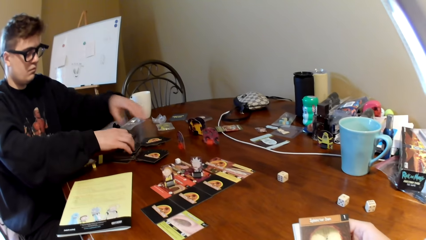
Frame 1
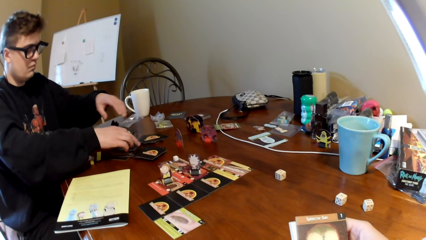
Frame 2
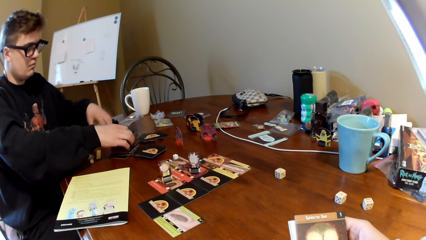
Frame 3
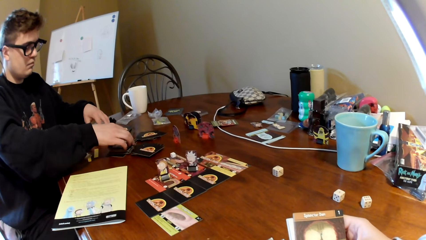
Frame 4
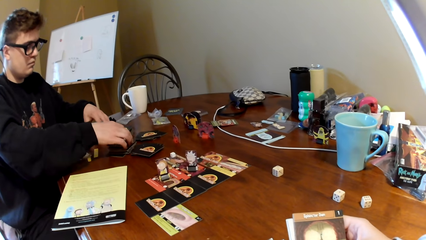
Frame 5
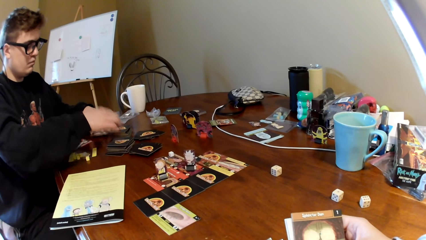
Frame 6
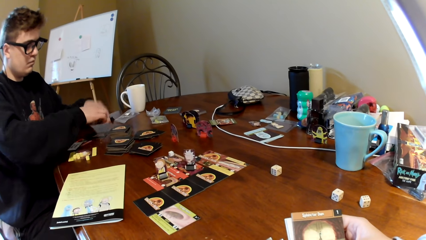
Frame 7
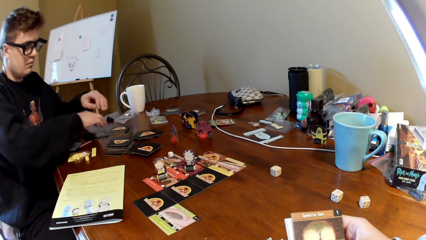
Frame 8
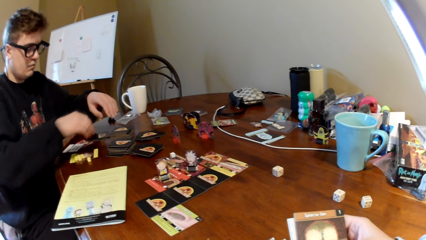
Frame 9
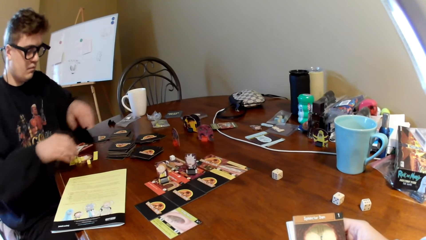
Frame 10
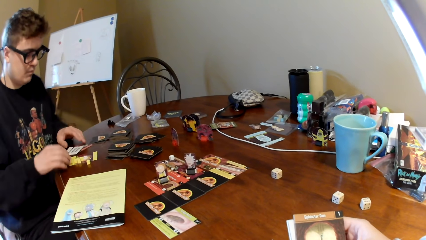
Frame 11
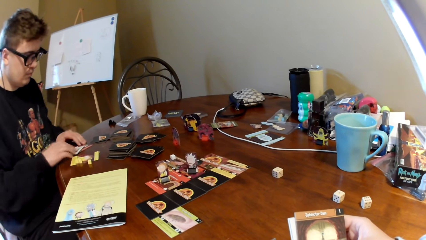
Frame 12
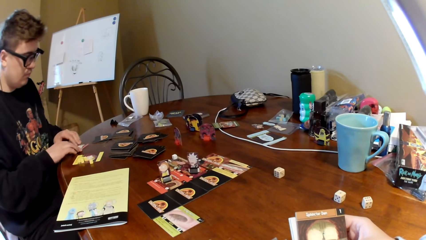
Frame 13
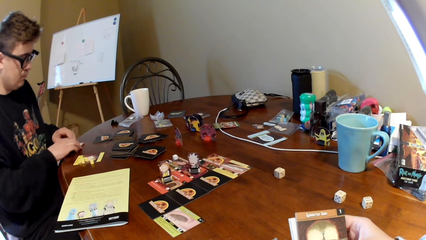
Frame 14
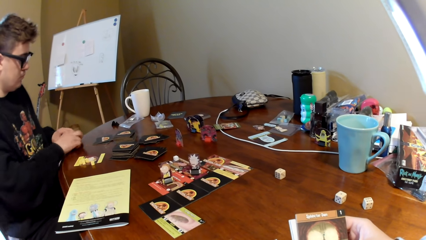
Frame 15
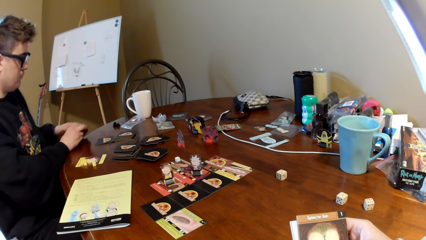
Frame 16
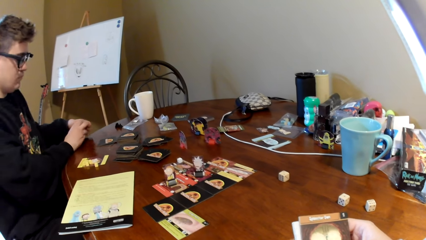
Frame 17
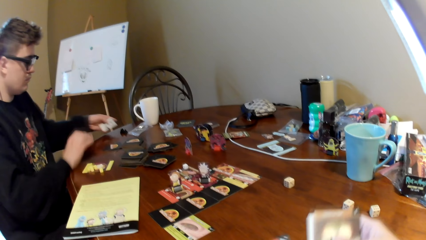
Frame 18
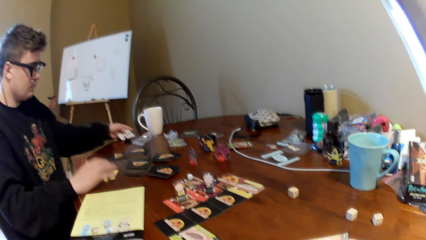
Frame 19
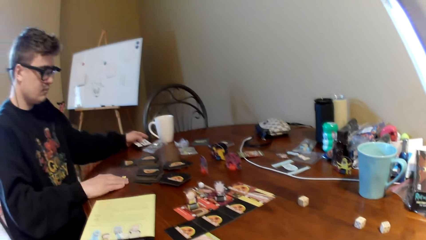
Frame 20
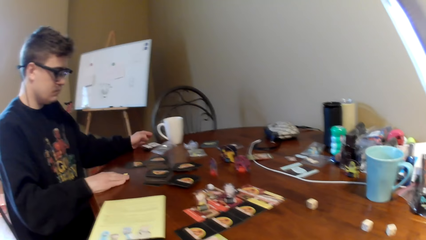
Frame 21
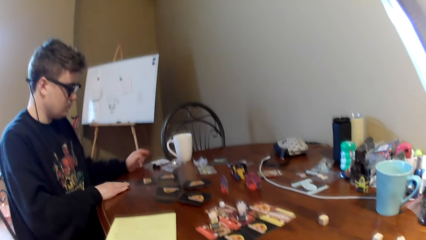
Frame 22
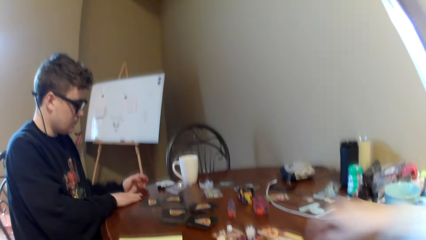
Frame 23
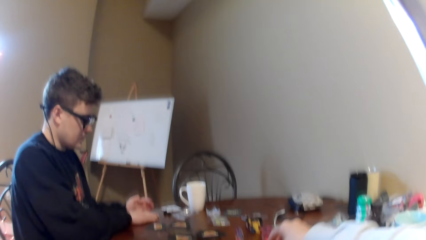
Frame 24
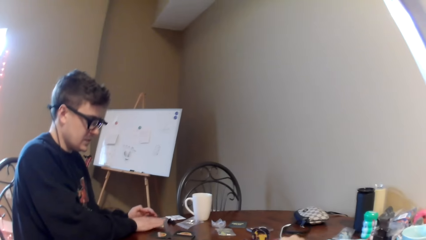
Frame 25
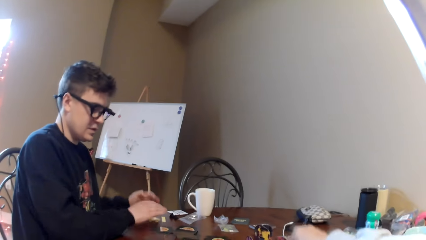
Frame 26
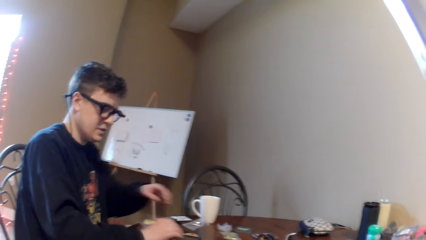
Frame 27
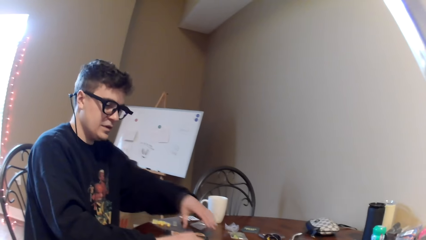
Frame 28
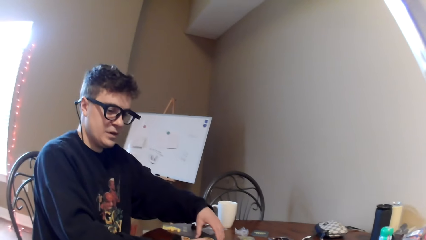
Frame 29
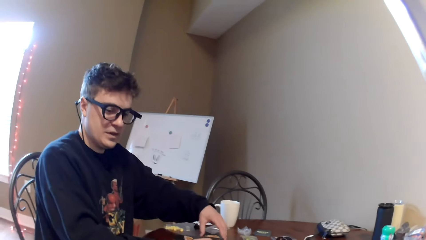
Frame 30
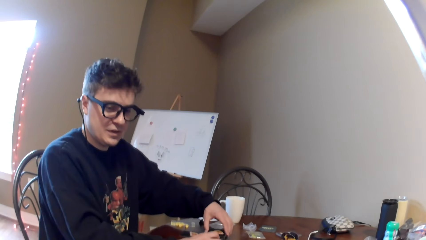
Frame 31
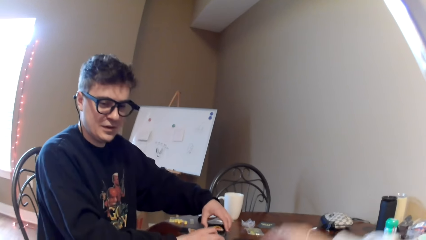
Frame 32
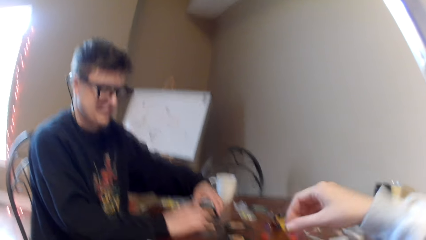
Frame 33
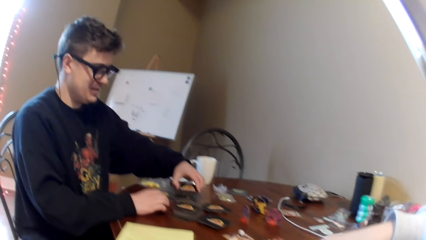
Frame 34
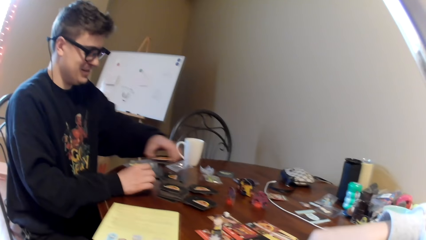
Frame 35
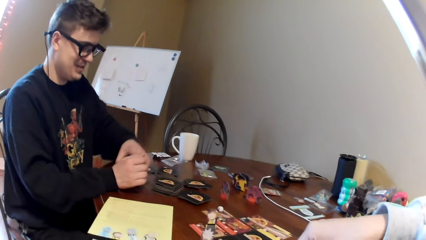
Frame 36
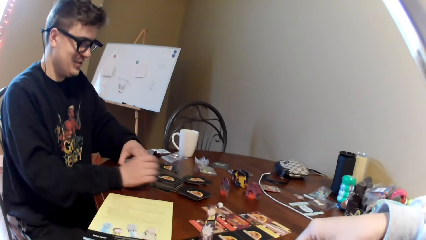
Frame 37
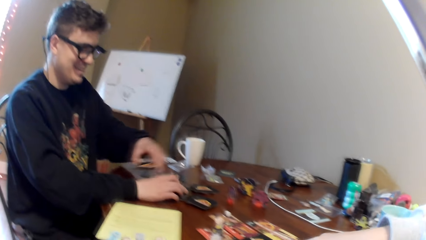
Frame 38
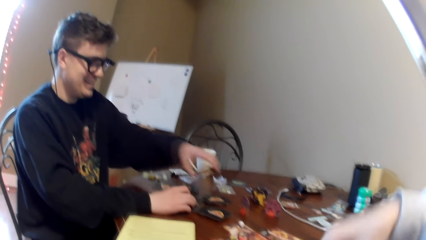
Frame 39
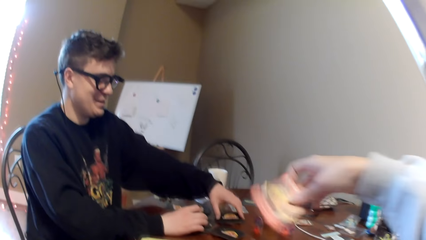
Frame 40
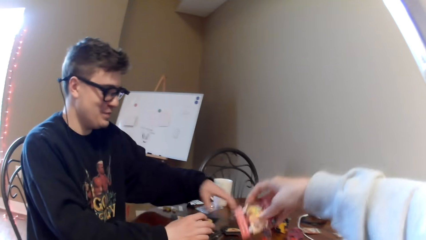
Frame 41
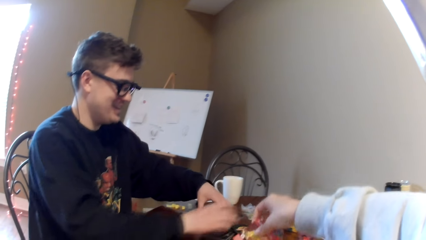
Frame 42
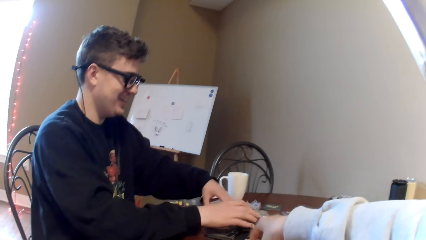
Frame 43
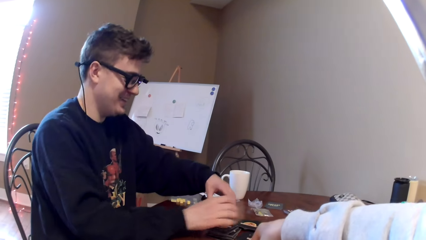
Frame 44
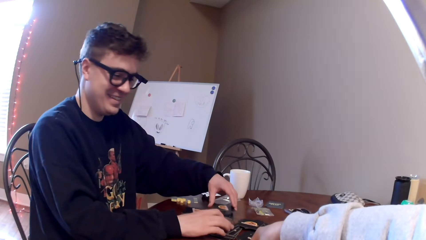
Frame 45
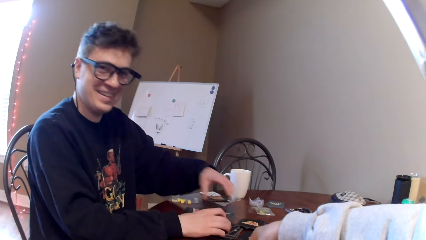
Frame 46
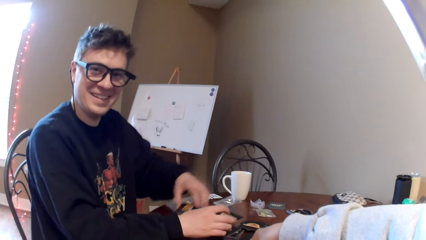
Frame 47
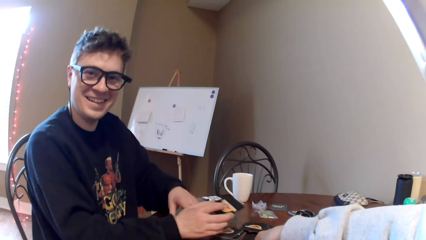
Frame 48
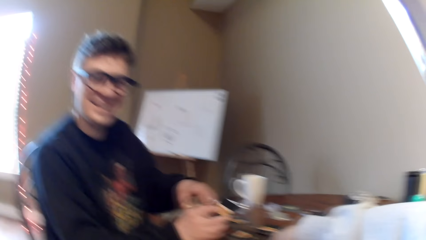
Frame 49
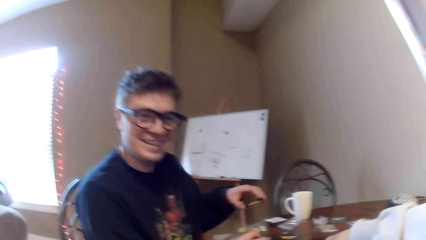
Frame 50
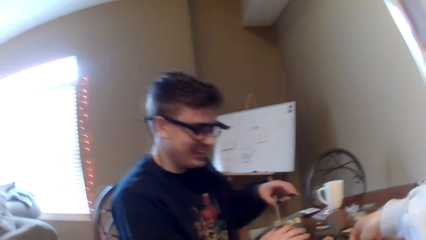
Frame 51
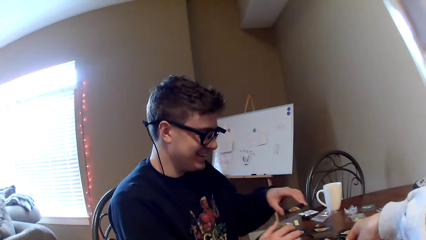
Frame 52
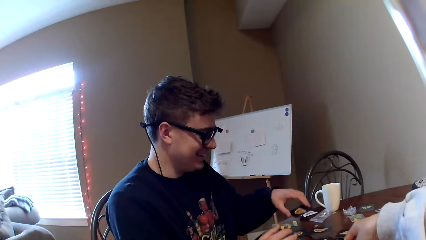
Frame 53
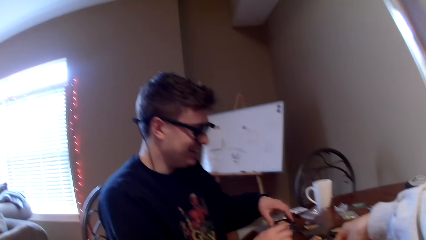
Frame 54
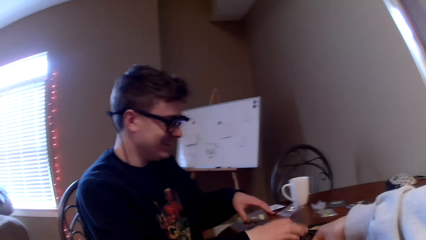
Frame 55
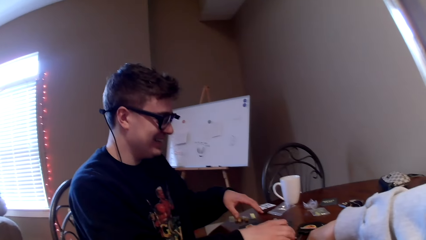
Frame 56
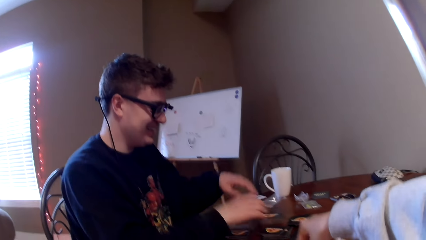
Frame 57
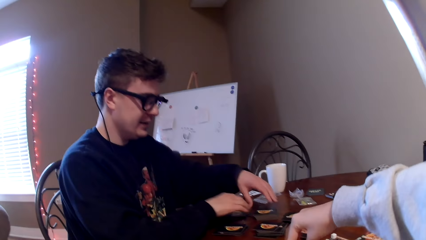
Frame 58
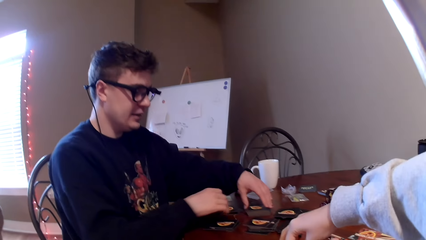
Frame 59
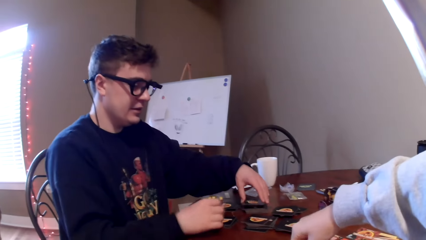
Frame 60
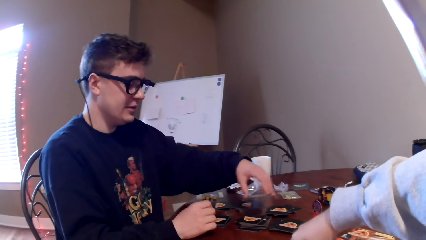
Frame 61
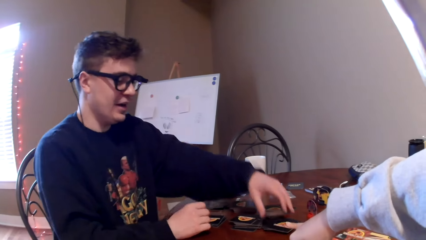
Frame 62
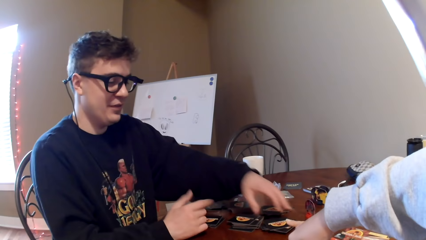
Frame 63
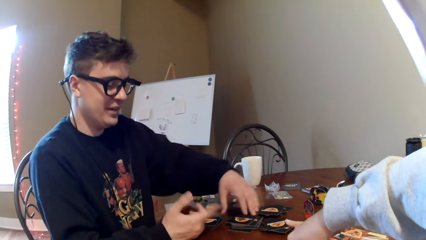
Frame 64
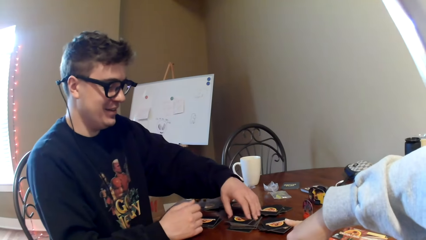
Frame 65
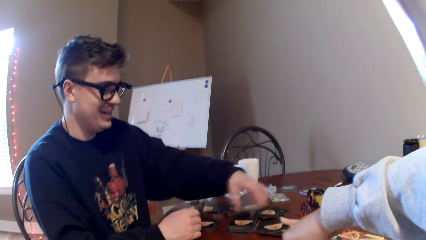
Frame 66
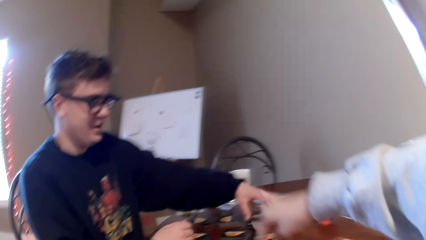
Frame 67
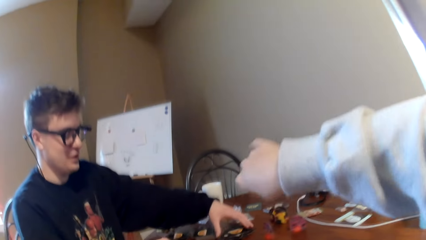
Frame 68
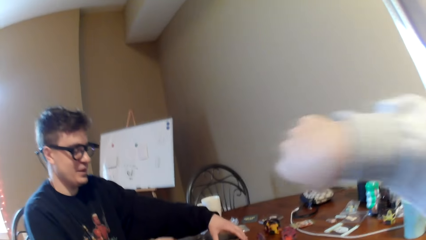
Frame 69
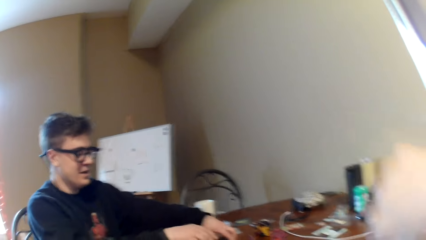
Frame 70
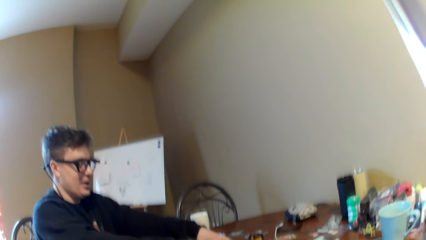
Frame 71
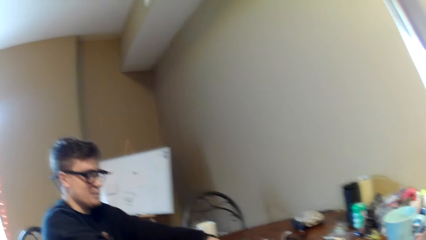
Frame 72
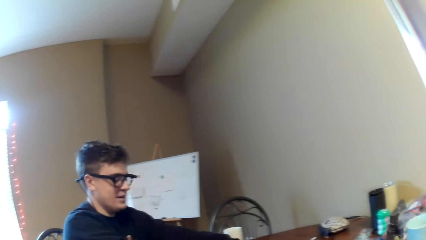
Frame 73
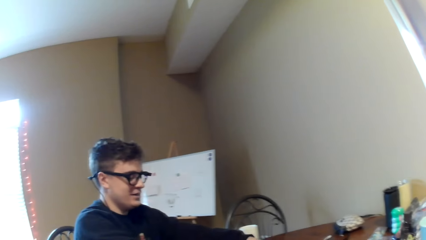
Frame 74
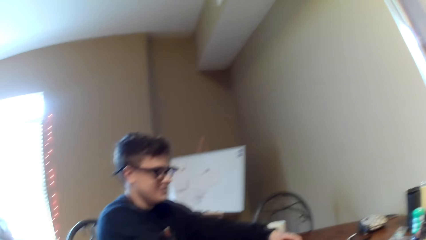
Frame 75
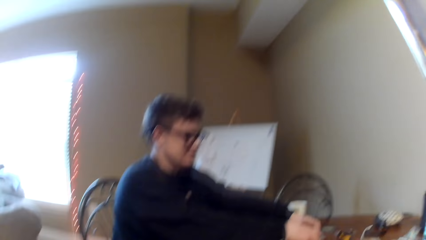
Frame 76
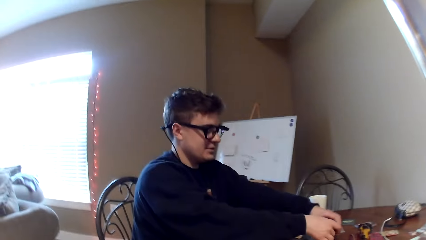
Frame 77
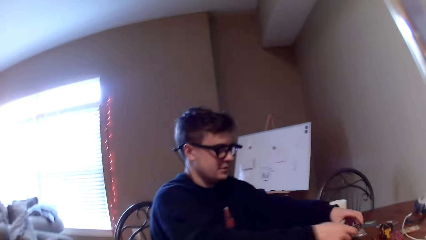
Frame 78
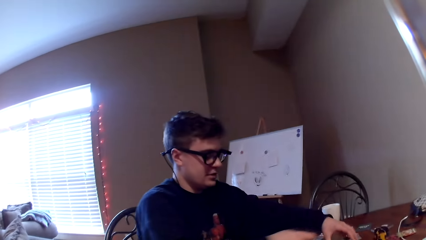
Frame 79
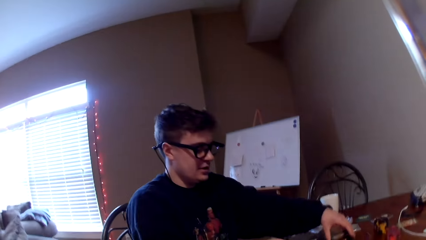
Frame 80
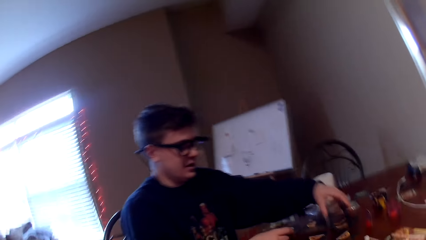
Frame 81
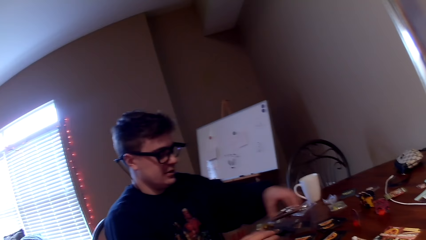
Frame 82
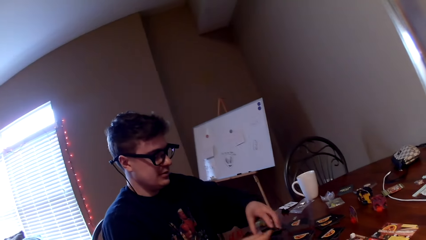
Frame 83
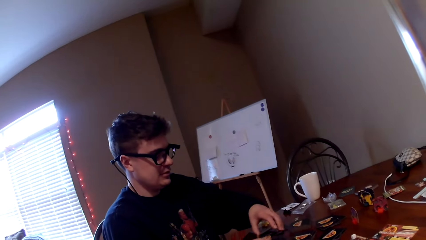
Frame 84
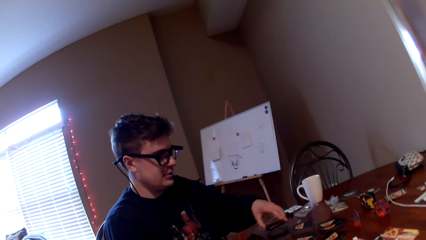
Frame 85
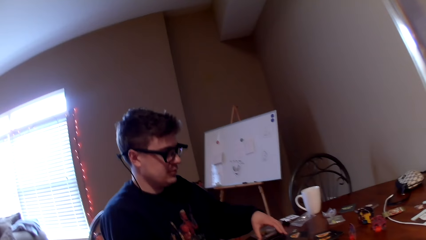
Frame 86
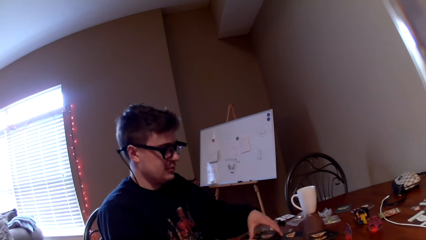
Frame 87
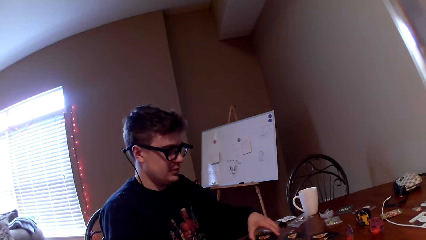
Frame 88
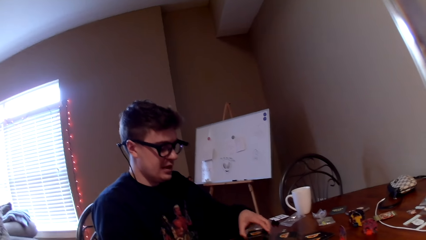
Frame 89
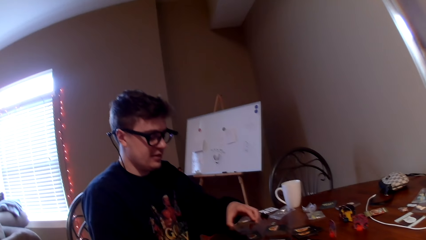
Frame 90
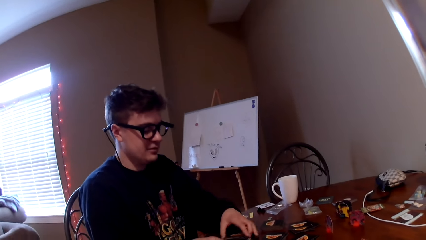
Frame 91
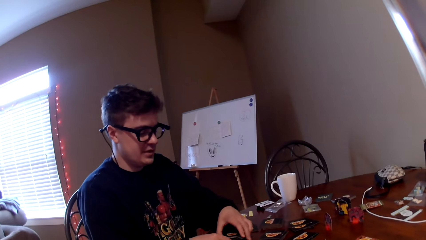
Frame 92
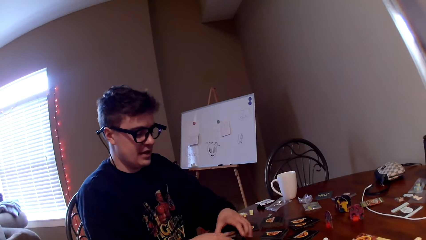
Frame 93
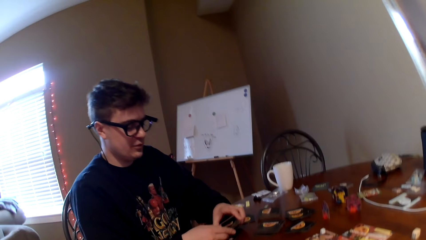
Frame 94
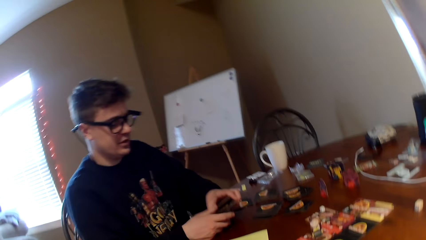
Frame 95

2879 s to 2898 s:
The camera wearer arranges cards on the table. They count the cards on the table. They take a card on the hand. They put the card on the table. A man looks at the camera wearer. The camera wearer converses to the man. They place the right hand on the table. They move the right hand. They converse to the man. The man arranges cards.
